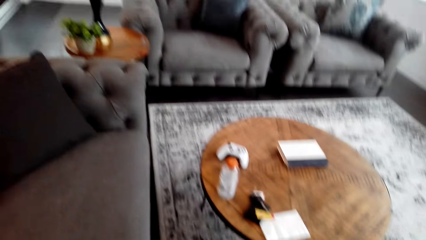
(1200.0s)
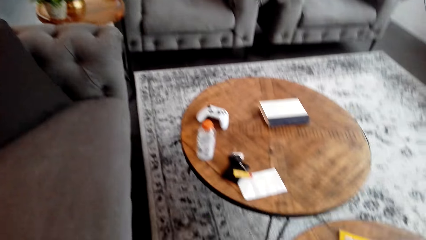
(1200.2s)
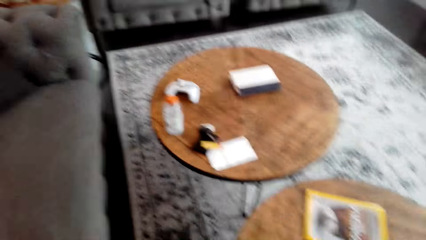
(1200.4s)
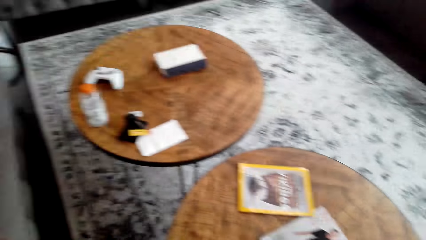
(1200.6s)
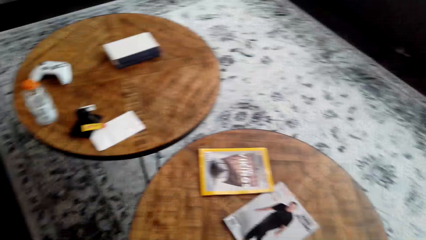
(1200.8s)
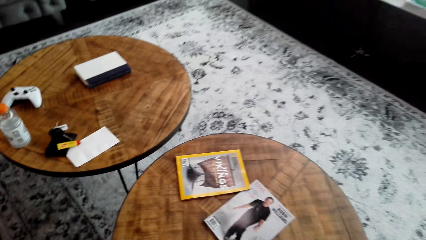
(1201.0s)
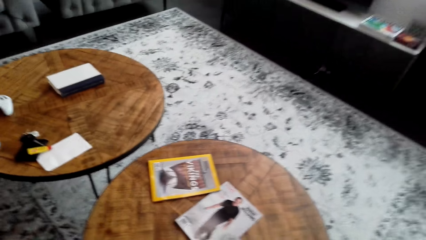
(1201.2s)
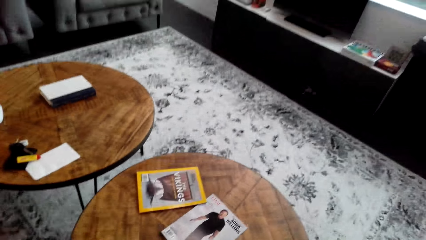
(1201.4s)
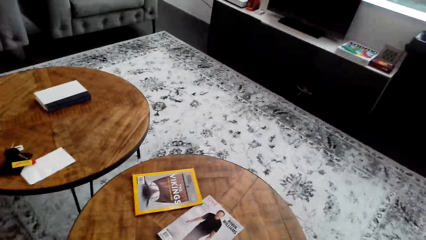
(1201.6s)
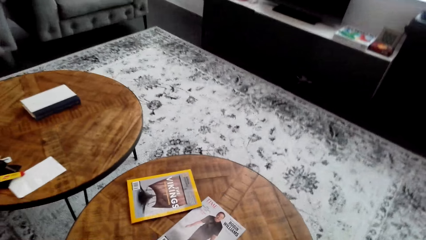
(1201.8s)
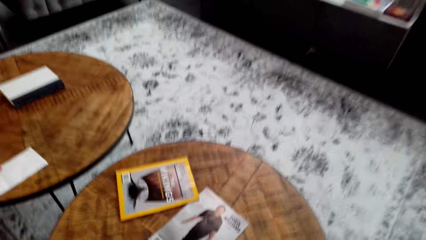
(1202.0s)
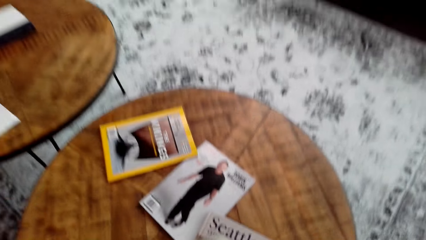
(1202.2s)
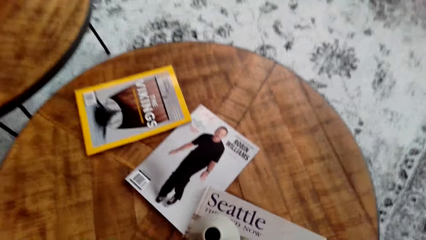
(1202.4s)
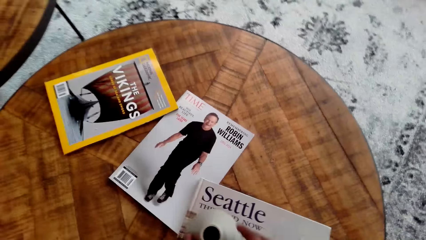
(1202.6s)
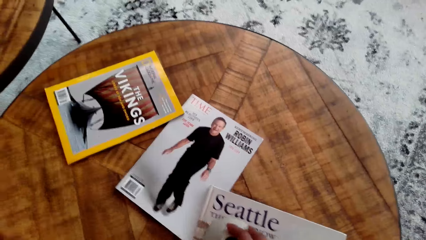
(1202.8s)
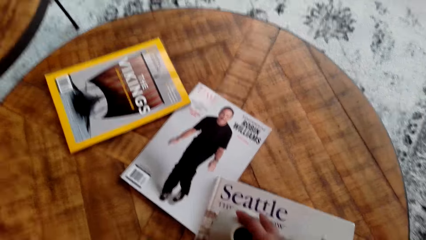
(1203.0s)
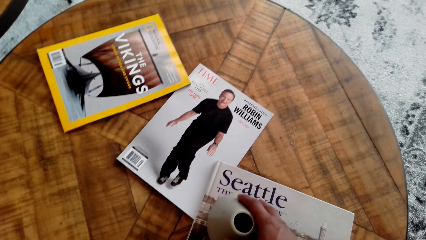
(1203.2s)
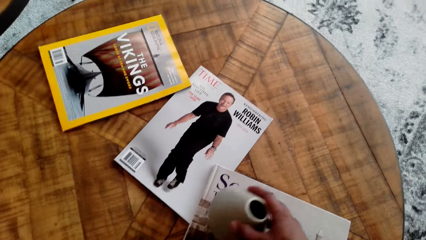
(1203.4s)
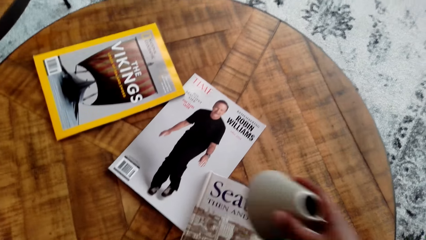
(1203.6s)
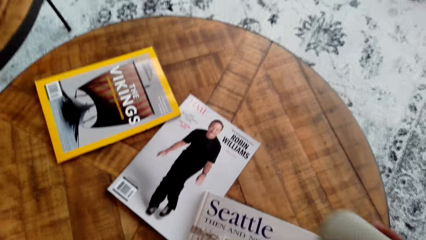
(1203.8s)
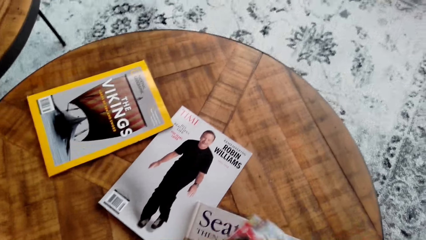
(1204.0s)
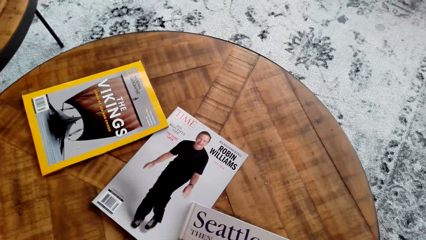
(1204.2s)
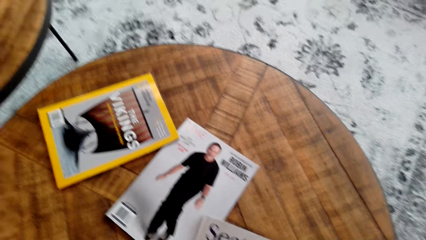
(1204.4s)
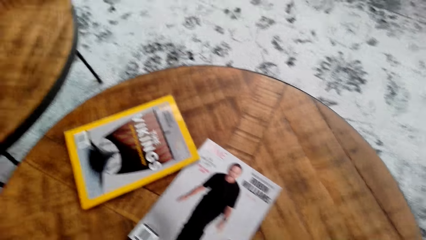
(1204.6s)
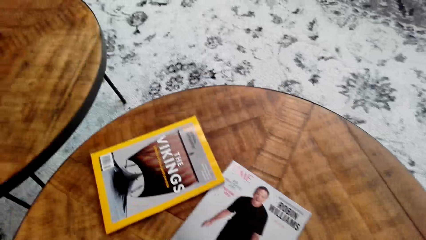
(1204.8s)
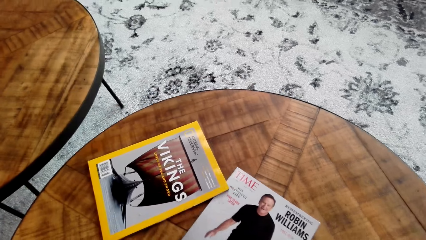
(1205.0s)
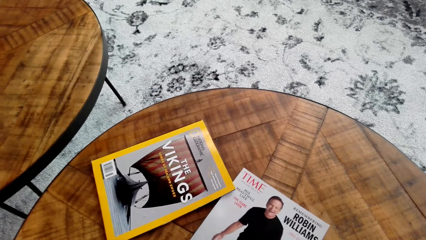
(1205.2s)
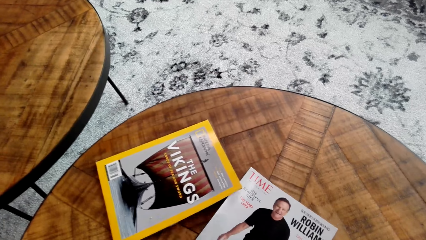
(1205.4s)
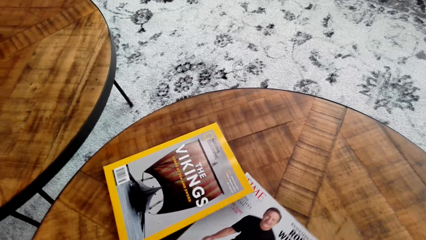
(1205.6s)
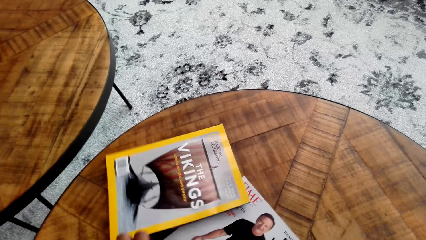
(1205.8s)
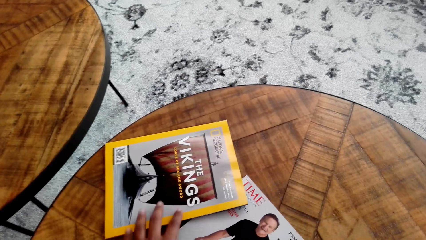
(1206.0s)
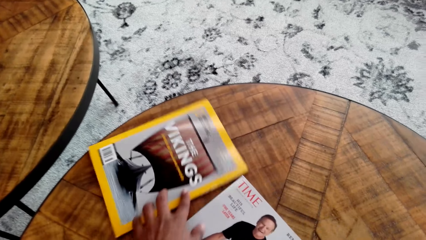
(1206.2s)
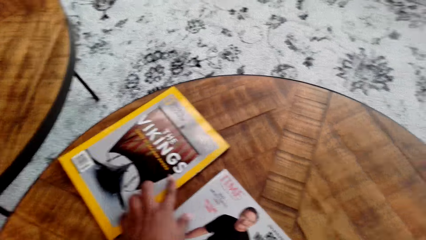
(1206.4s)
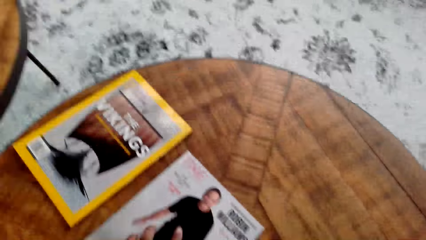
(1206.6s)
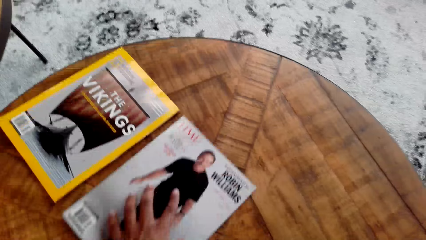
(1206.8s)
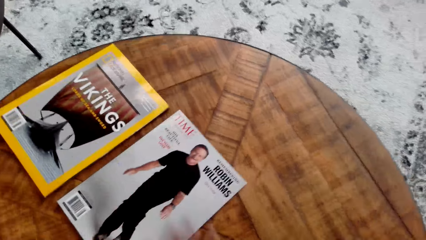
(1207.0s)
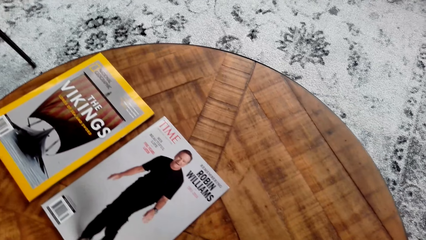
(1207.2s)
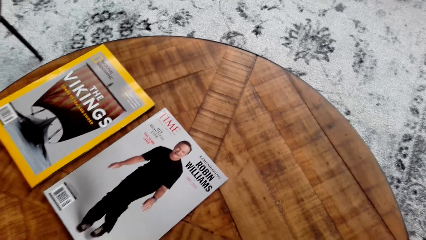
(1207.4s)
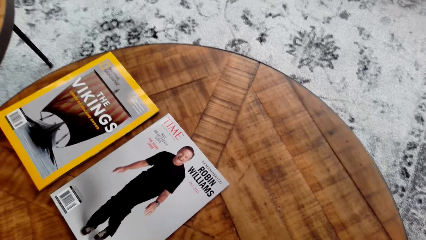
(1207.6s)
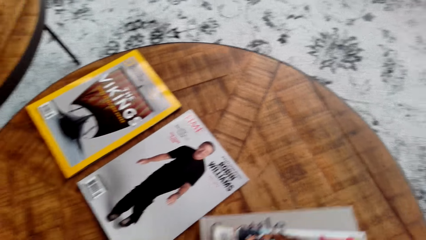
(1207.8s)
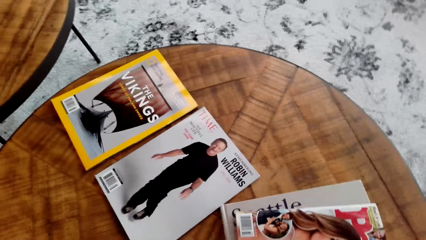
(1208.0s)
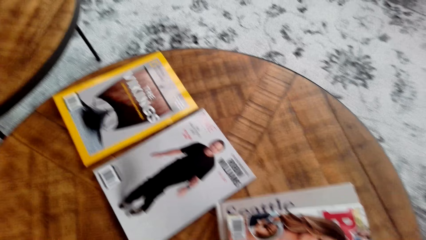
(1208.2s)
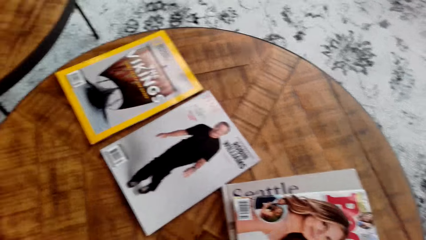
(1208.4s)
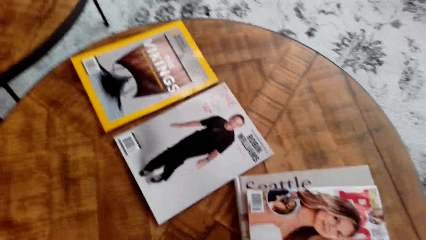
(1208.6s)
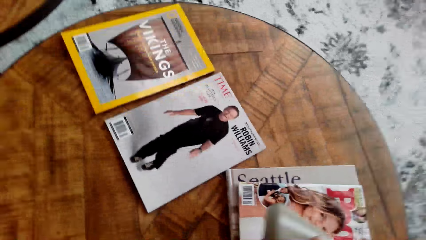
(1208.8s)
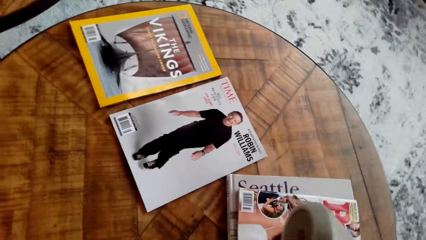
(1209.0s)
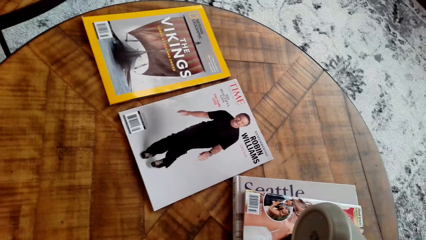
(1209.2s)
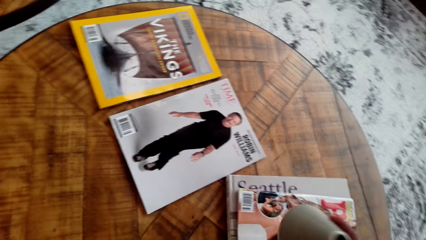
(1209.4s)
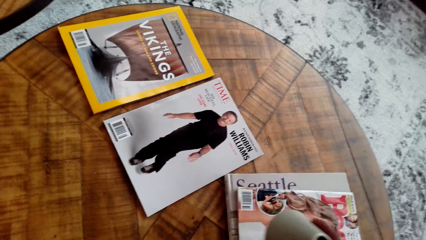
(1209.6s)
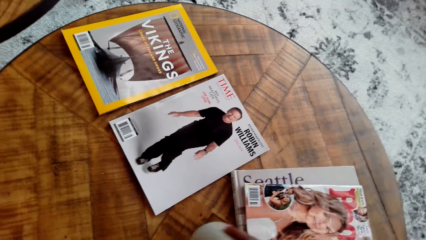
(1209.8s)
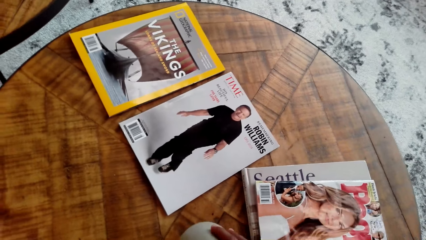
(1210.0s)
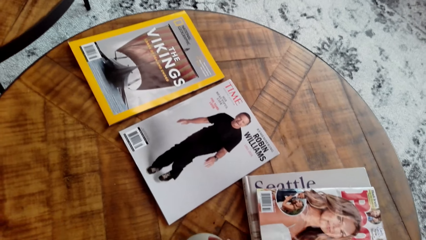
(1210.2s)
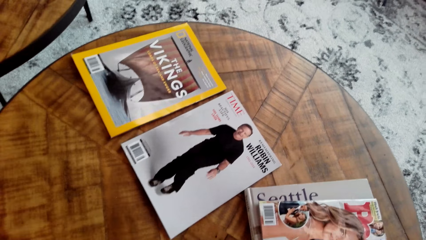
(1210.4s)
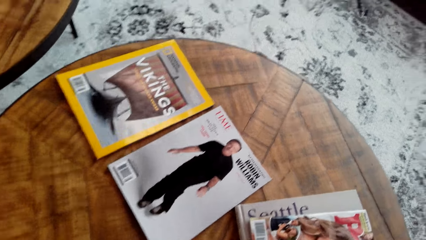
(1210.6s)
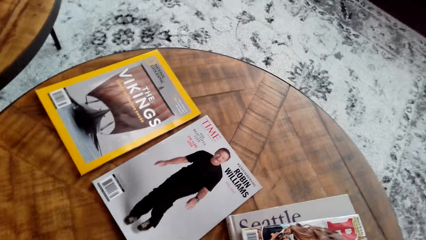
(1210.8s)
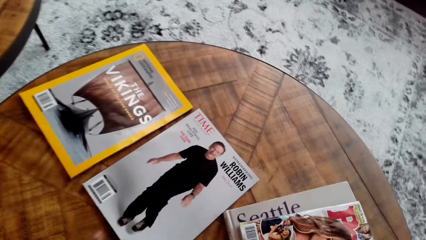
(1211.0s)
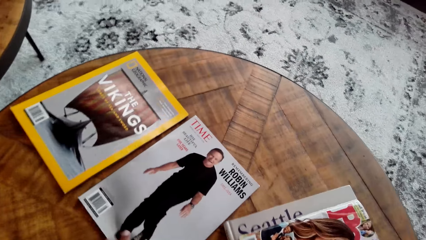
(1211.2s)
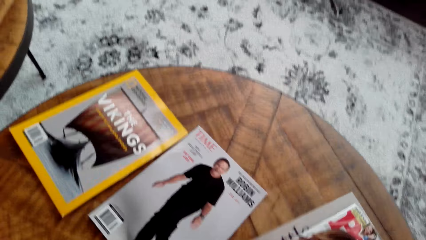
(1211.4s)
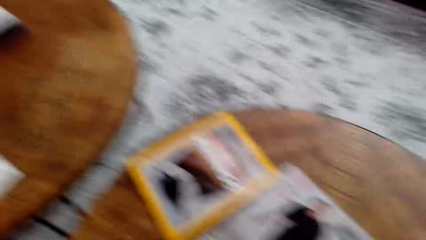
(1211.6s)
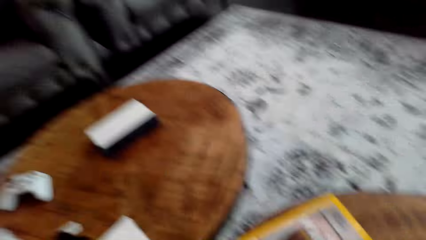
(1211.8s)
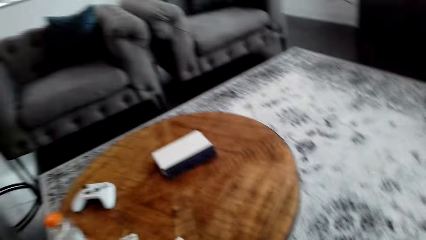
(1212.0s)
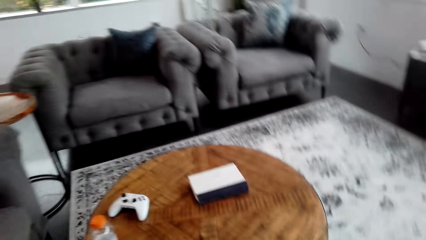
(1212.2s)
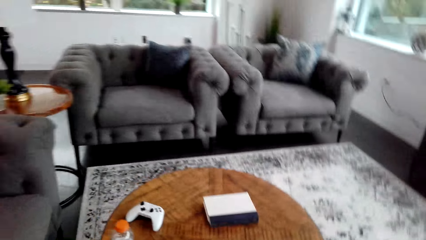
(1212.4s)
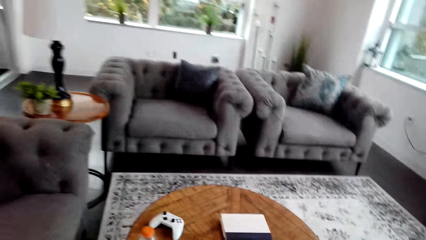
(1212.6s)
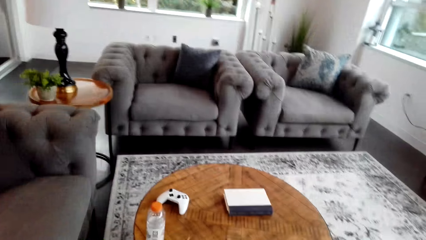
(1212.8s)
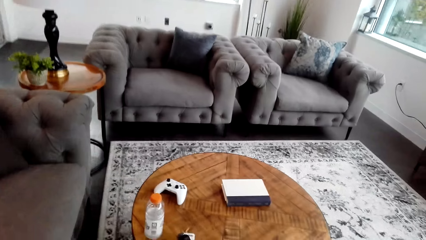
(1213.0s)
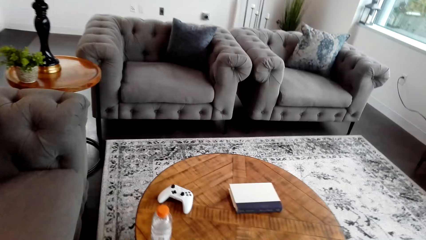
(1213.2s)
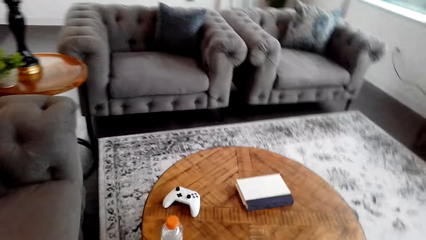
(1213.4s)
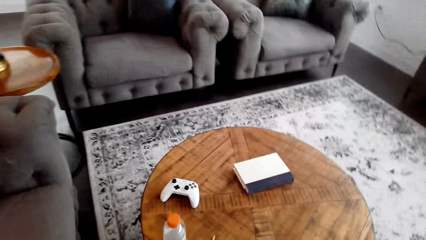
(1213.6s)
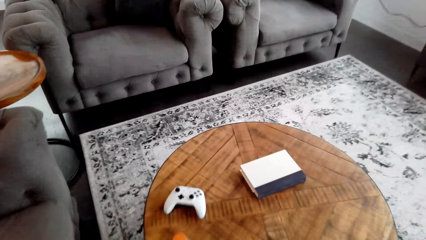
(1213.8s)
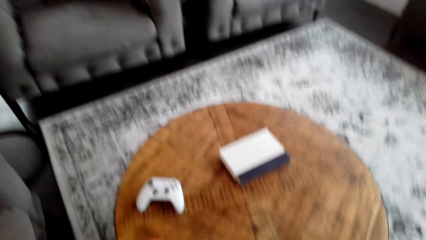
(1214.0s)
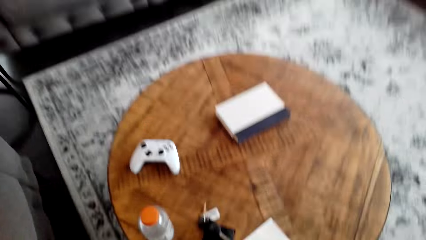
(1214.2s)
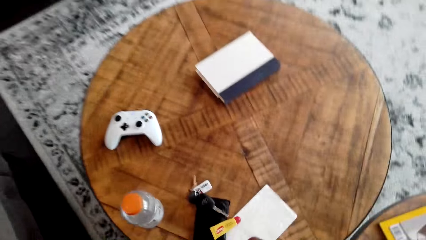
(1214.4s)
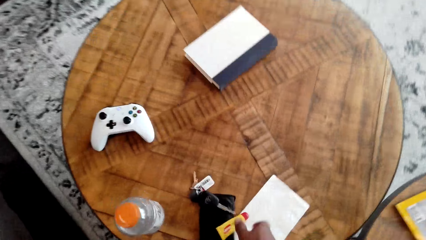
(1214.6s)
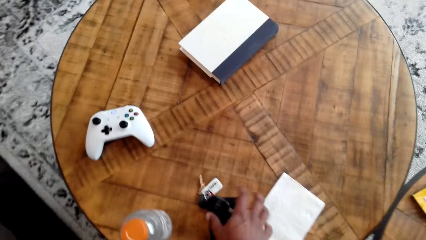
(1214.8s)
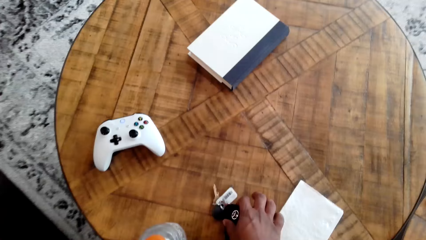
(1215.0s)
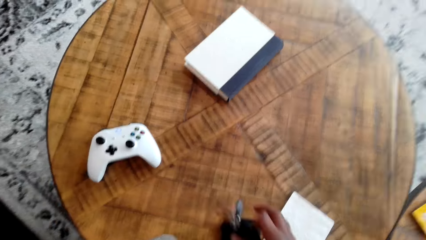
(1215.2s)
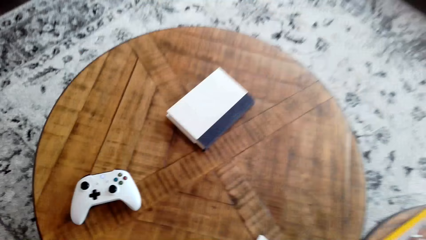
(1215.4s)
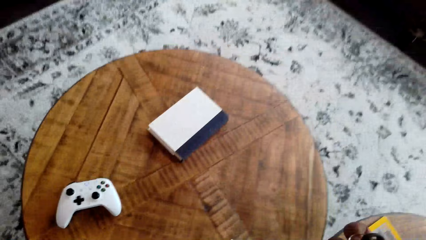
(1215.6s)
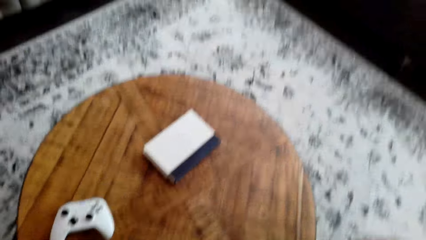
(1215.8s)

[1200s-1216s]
The camera wearer picks something from the table. They move an object. They move the books on the table. They pick up the keys. They move the keys on the table.
